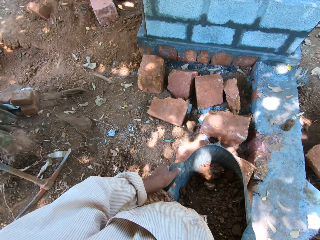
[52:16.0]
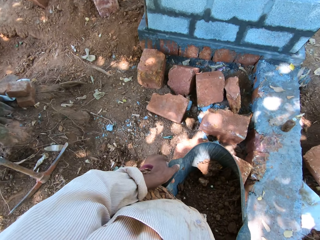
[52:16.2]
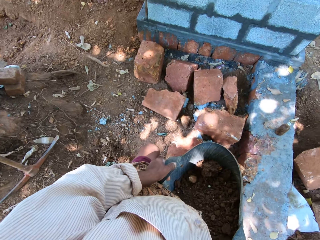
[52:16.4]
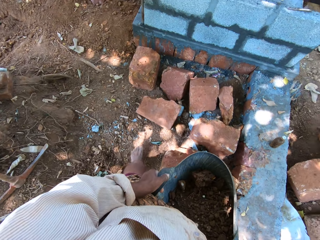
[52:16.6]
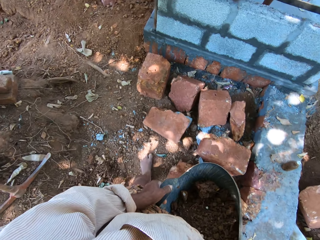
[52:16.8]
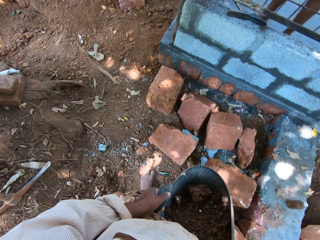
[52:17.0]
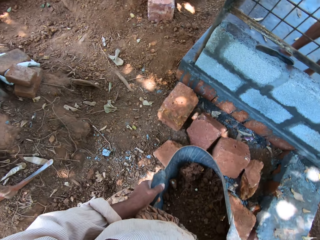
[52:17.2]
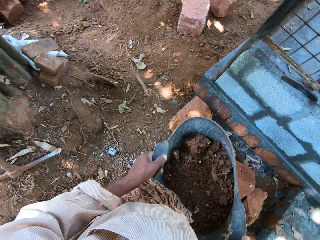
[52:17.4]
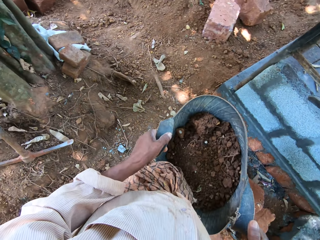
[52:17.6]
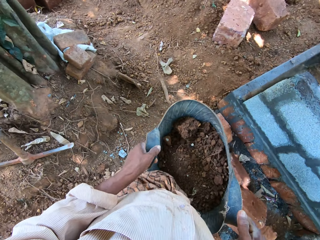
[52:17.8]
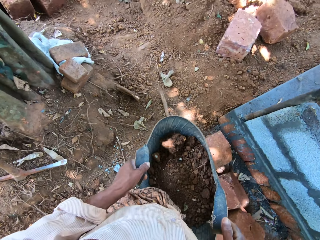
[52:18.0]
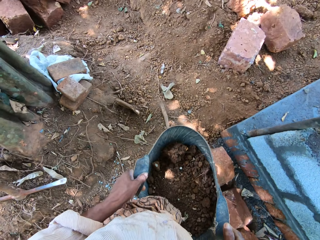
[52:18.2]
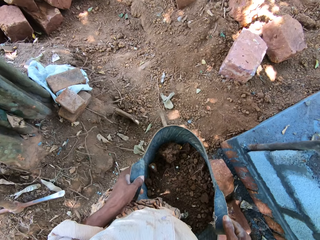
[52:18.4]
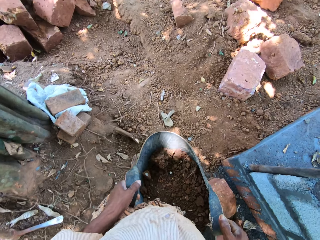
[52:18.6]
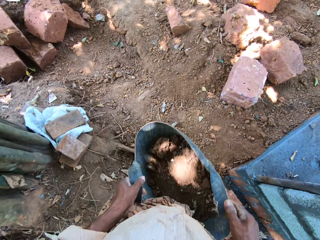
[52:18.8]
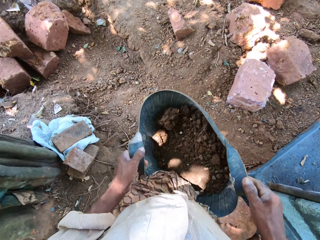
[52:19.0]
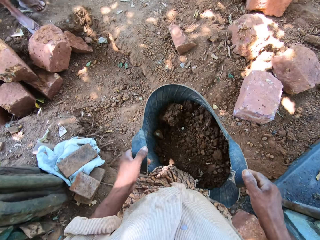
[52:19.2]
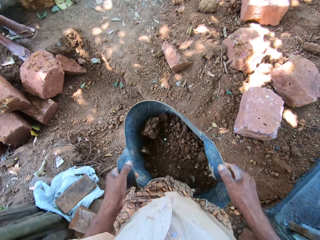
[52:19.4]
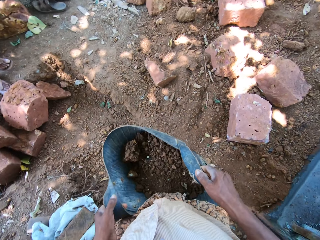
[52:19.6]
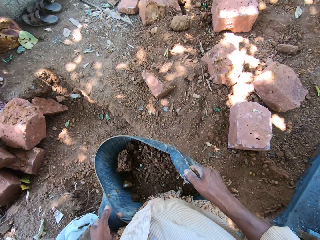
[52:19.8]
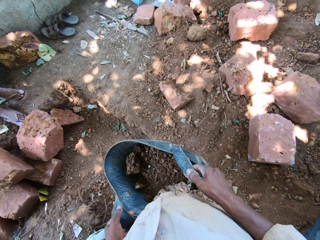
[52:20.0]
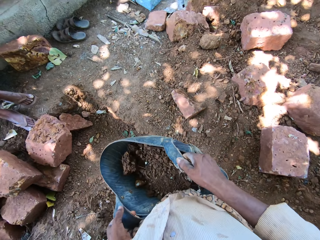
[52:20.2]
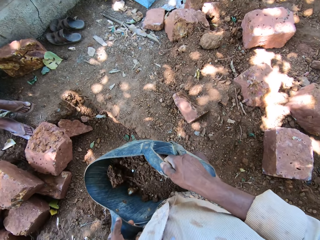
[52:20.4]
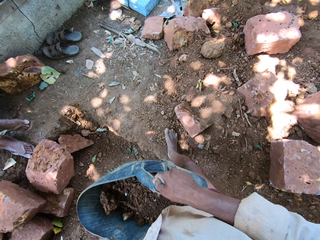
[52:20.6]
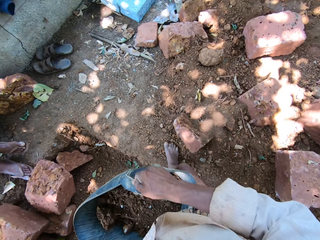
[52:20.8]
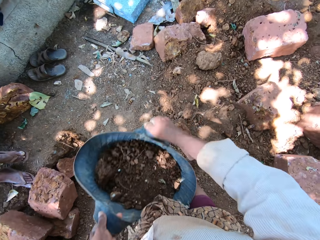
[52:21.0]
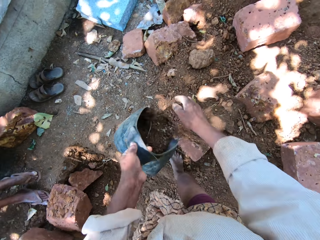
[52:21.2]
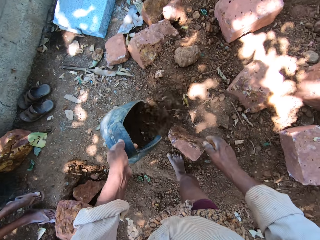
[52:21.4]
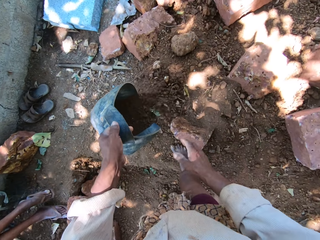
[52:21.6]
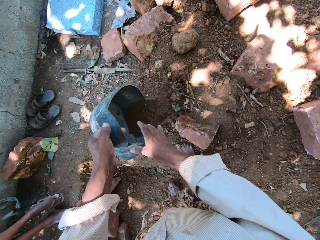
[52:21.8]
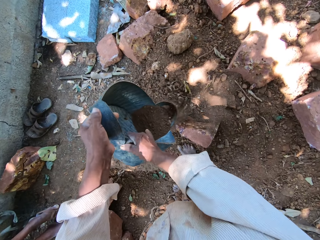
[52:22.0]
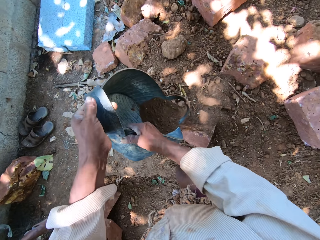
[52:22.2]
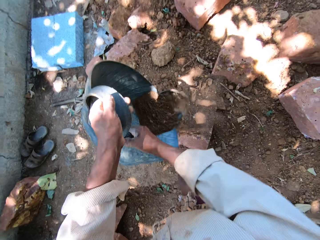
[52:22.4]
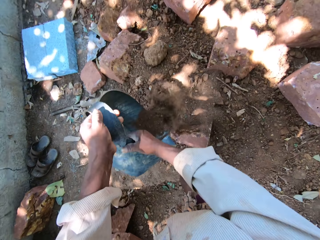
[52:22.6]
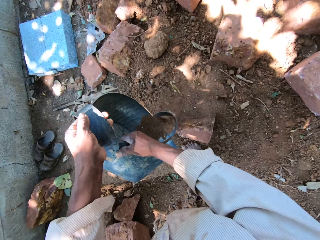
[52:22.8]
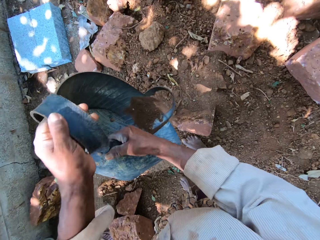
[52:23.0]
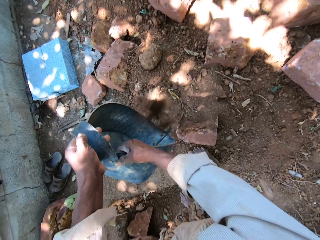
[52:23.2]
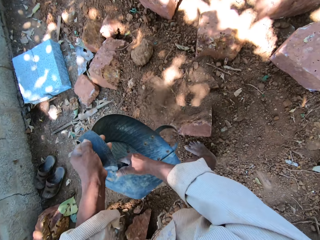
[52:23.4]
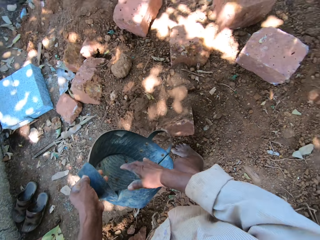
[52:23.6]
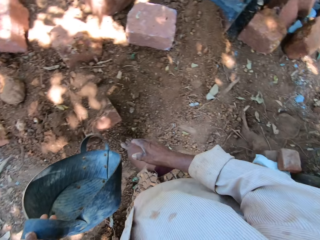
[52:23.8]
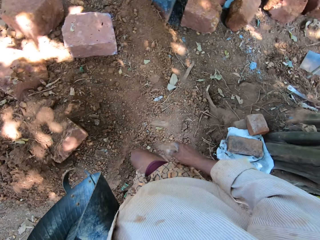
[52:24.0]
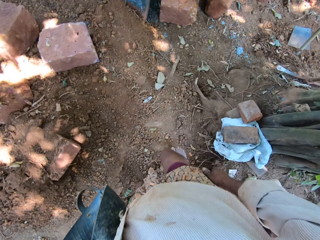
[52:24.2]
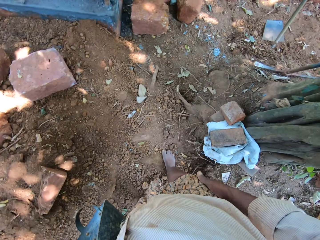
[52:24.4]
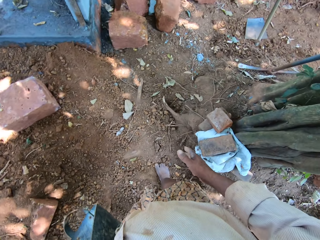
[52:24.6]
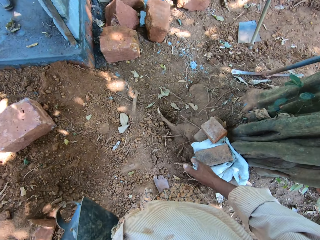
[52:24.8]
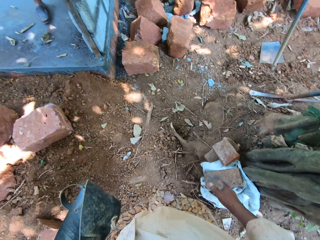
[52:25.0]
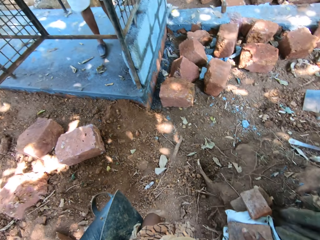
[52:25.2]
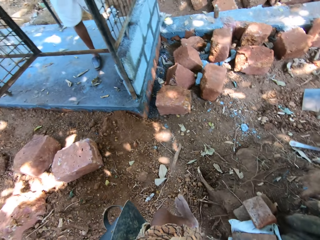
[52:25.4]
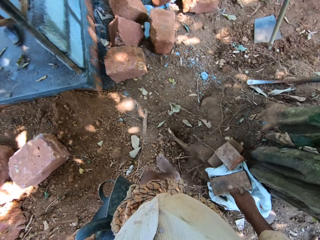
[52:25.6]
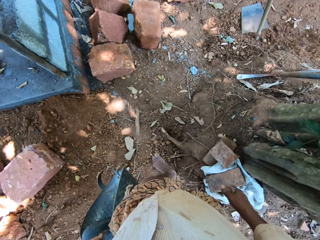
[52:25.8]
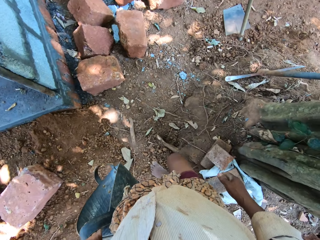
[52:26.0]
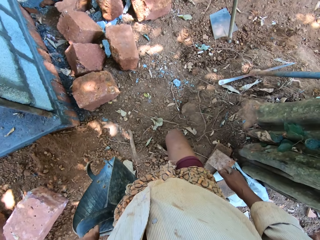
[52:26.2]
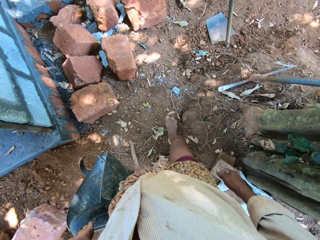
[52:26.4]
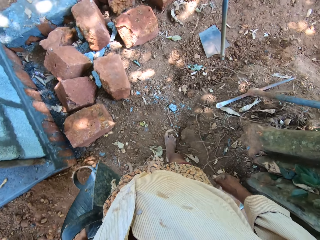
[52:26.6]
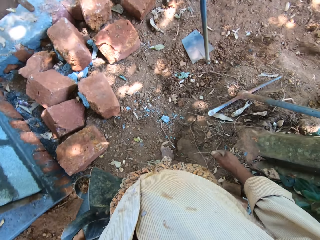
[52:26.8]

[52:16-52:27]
The camera wearer pours sand on the ground from the container with both hands. He holds the container with his left hand.

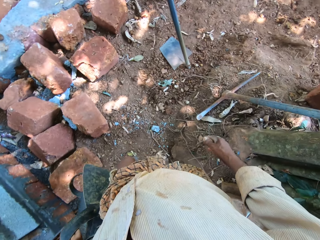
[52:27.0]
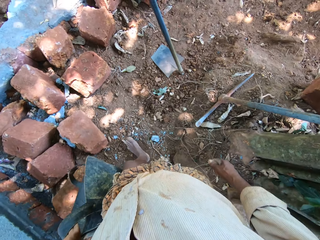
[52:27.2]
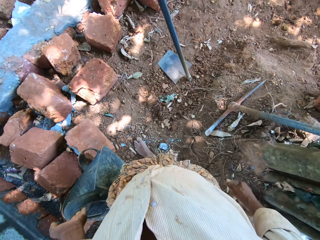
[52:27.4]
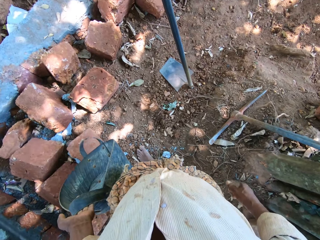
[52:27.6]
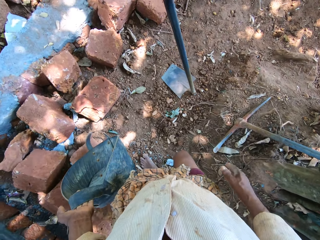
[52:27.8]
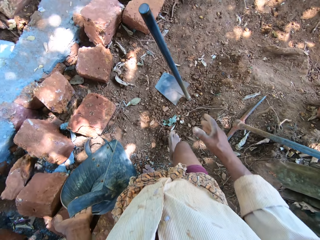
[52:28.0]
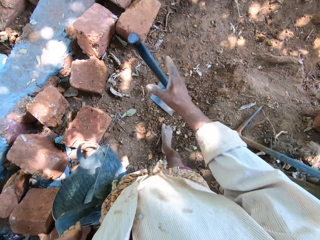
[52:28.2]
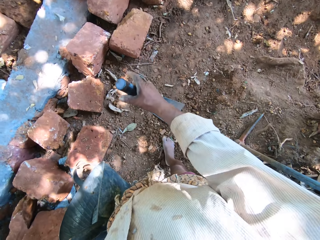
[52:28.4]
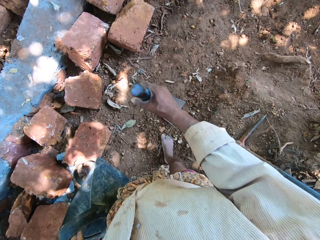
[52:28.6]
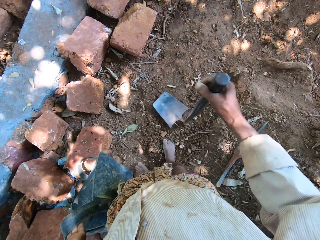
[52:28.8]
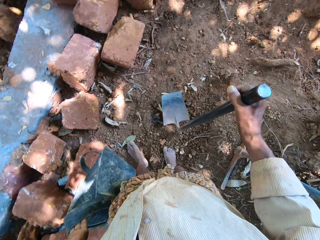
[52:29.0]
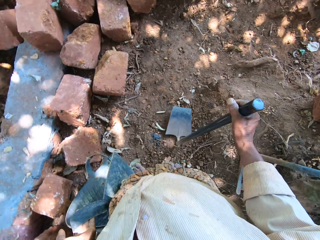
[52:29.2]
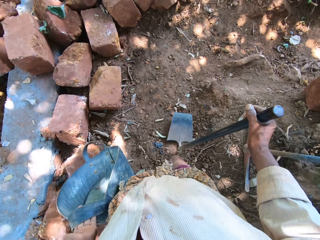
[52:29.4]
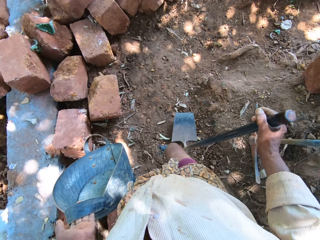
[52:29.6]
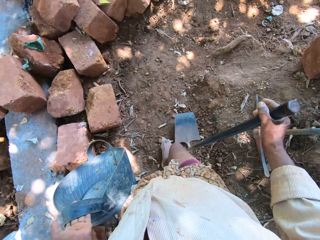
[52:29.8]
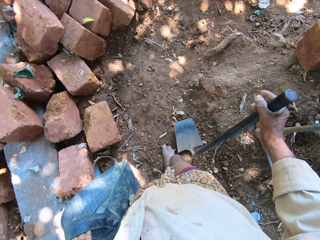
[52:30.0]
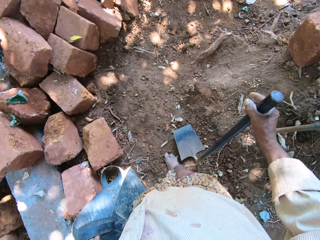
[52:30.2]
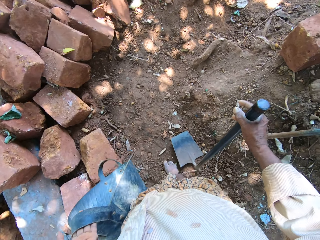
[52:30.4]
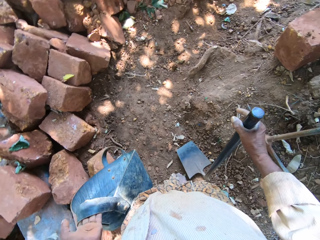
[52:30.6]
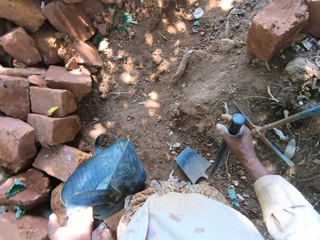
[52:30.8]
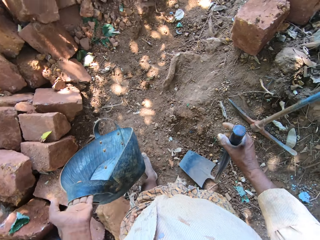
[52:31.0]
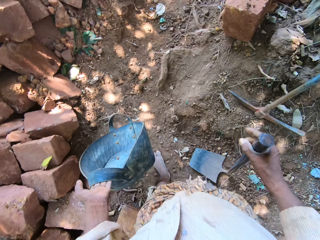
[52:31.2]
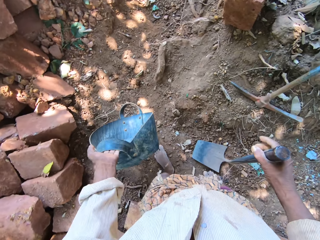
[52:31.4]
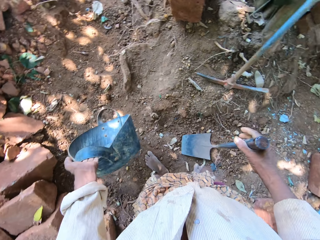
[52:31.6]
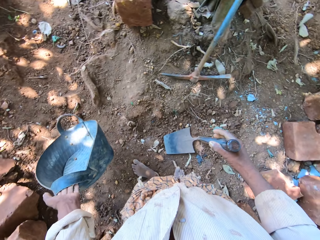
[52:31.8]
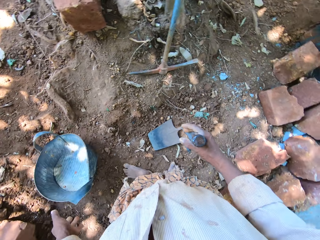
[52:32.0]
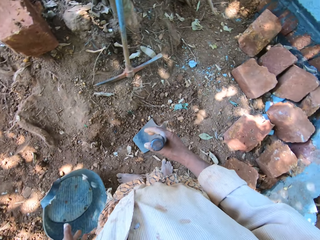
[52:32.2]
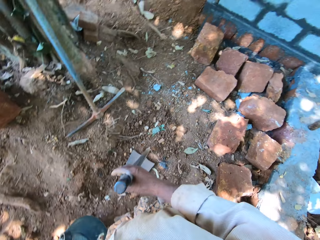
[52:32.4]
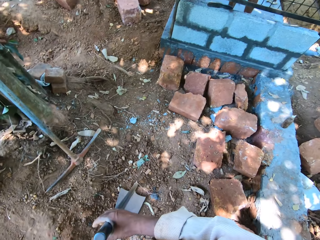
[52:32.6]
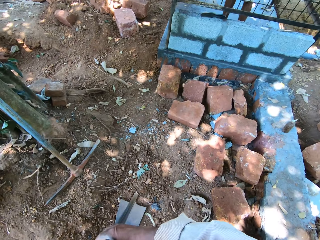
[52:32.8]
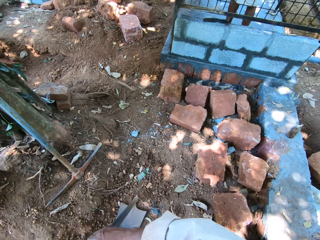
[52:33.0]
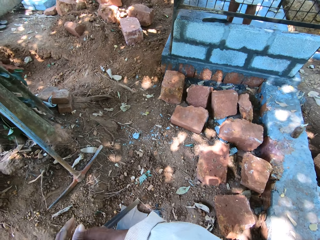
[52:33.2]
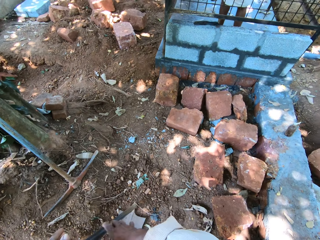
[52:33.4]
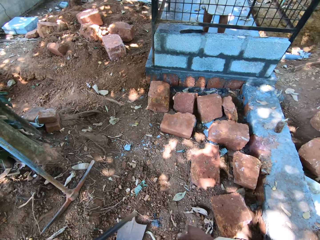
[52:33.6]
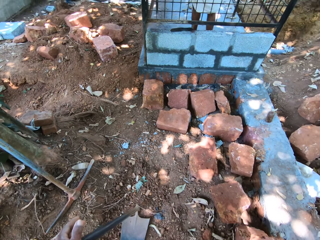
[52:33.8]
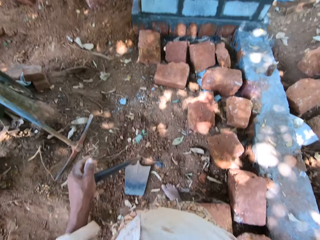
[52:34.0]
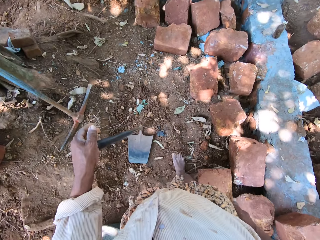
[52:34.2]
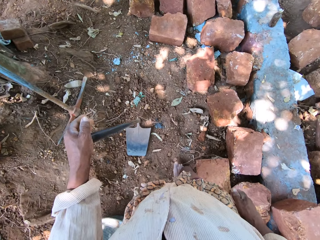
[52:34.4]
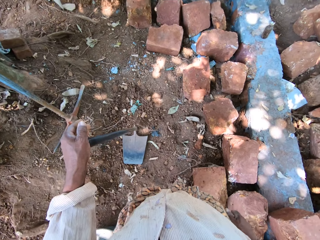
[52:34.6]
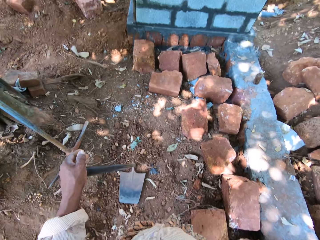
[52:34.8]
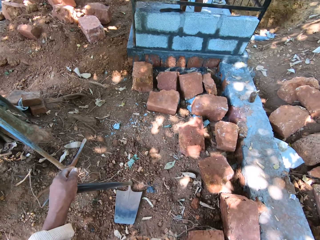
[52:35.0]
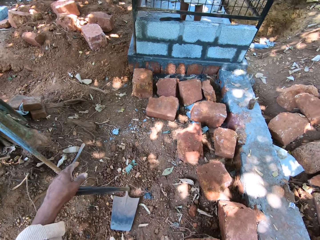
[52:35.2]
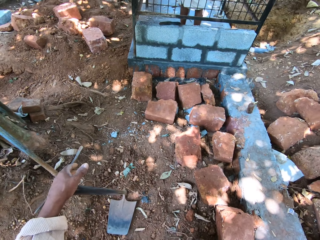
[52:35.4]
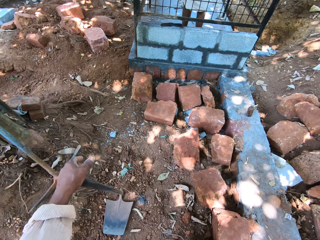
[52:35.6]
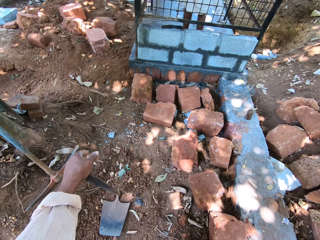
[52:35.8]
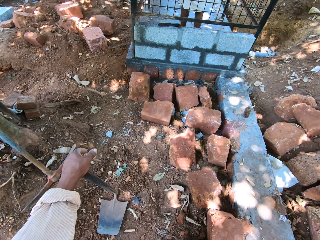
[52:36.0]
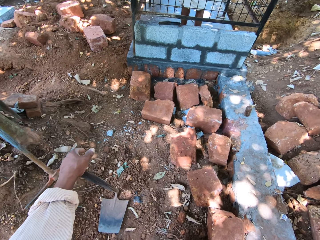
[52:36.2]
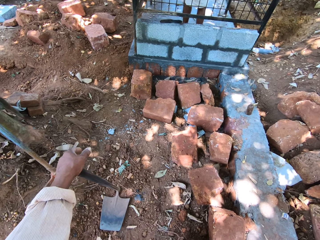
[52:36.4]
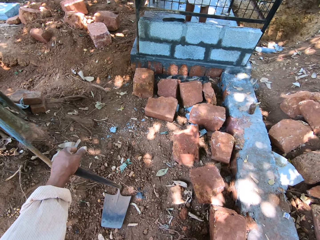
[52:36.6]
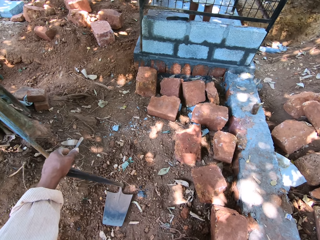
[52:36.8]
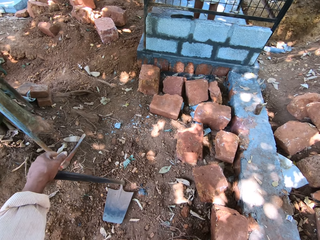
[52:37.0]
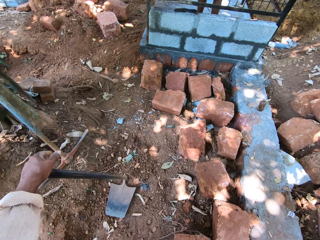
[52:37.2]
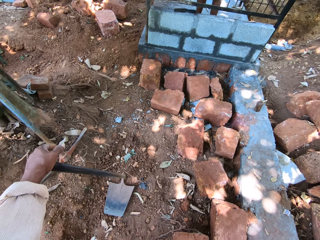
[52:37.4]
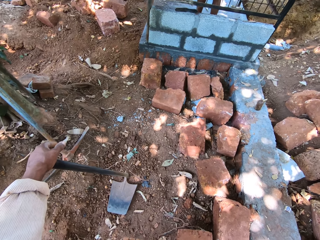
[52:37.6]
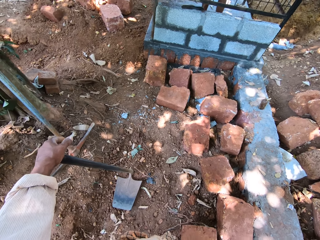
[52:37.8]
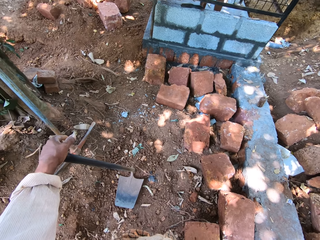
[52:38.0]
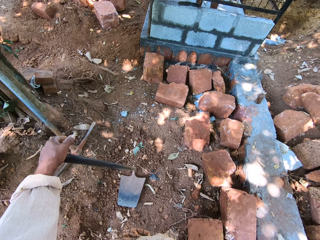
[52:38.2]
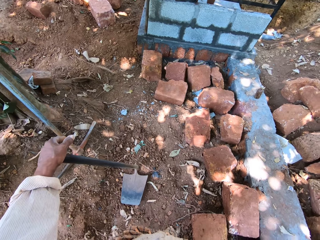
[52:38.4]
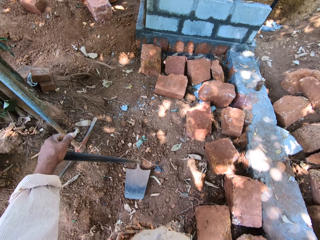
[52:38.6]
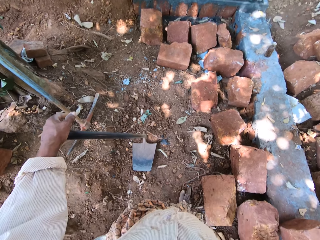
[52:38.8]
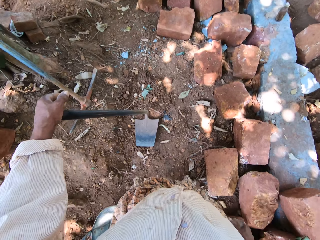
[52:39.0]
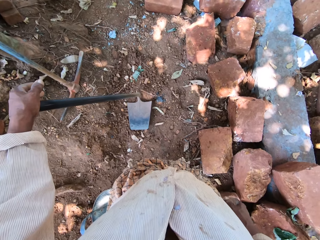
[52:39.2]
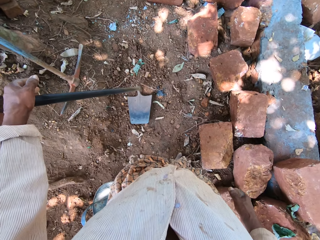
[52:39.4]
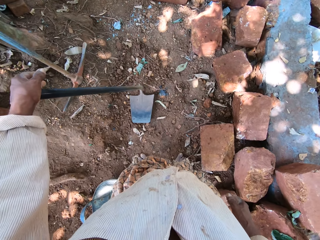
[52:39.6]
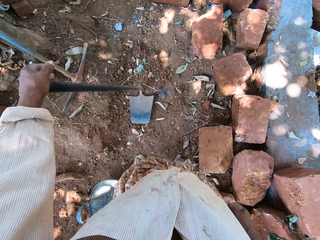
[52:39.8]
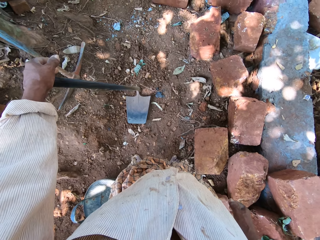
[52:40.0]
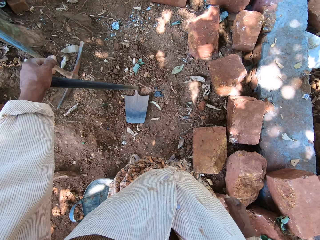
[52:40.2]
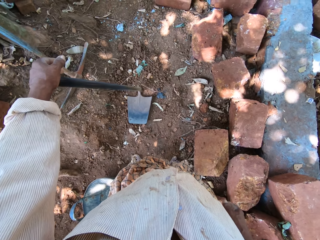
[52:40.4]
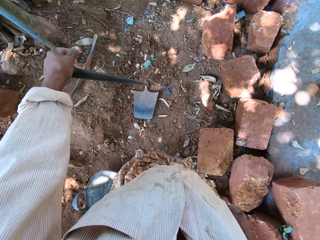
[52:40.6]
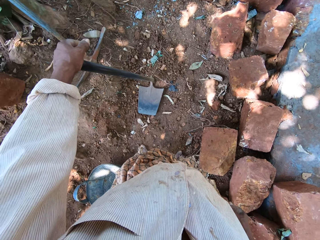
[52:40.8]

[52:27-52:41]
The camera wearer picks the hoe from the ground with his right hand. He drops the container on the ground with his left hand. He passes the hoe from his right hand to his left hand.
